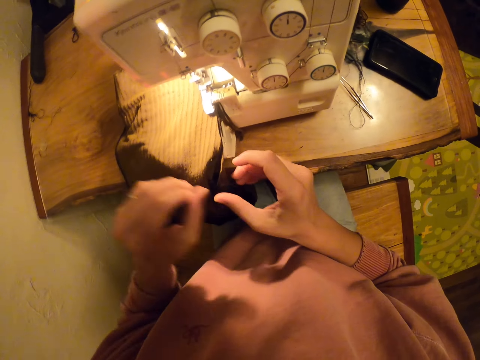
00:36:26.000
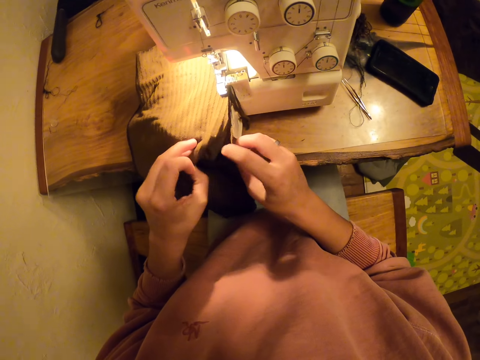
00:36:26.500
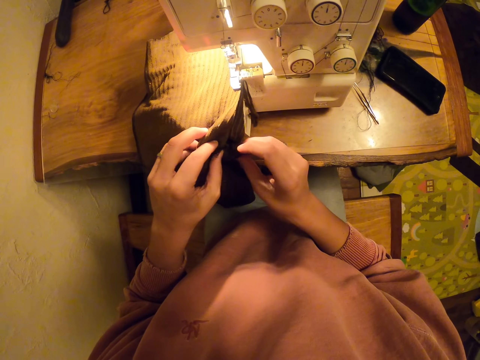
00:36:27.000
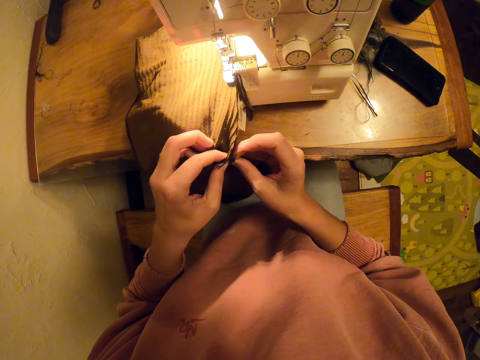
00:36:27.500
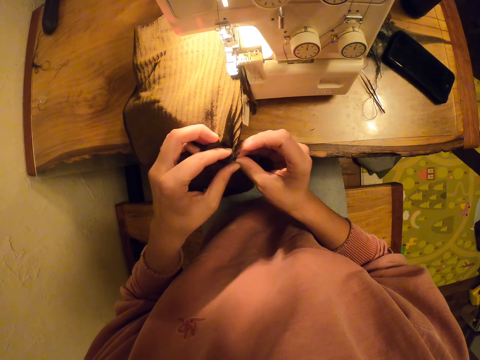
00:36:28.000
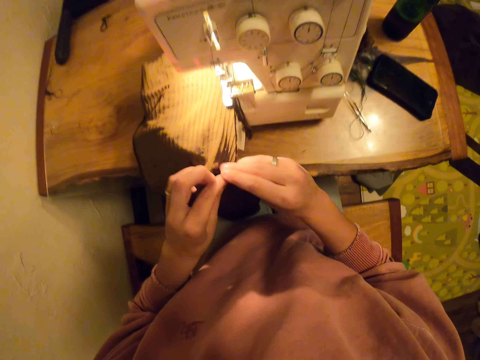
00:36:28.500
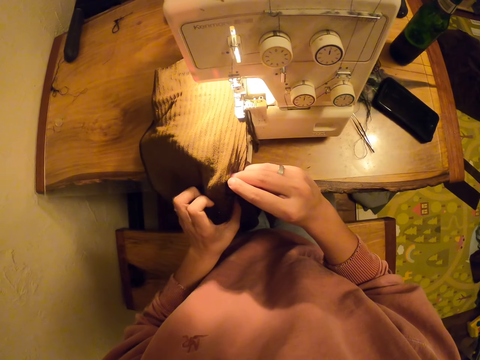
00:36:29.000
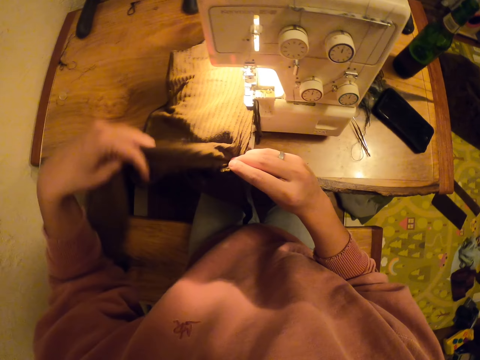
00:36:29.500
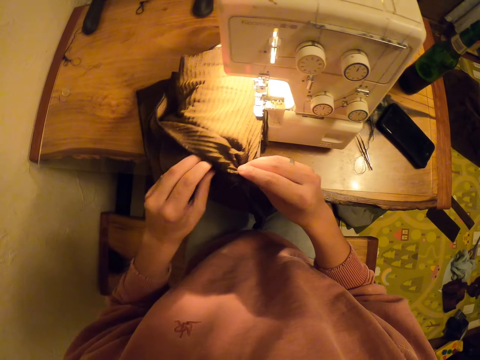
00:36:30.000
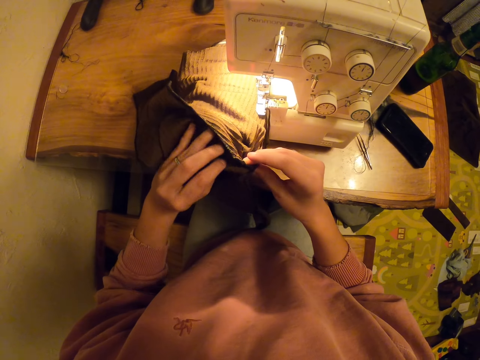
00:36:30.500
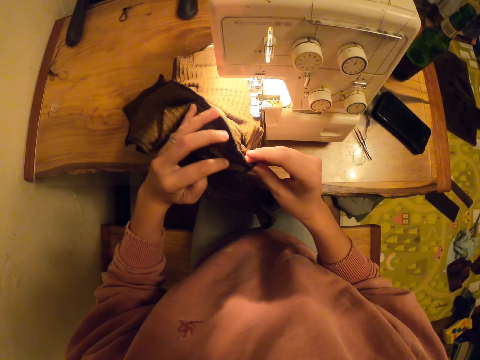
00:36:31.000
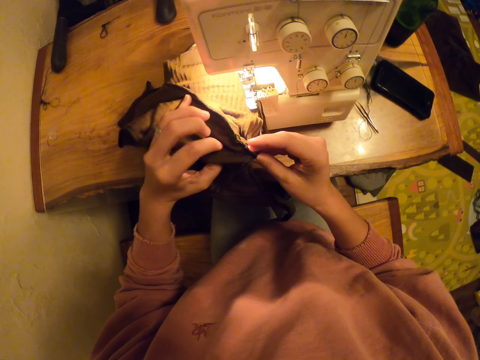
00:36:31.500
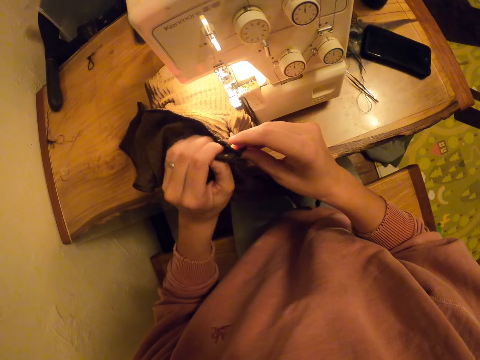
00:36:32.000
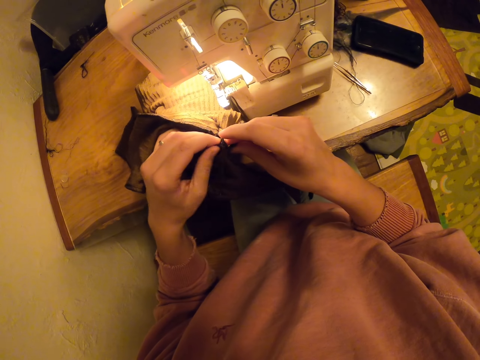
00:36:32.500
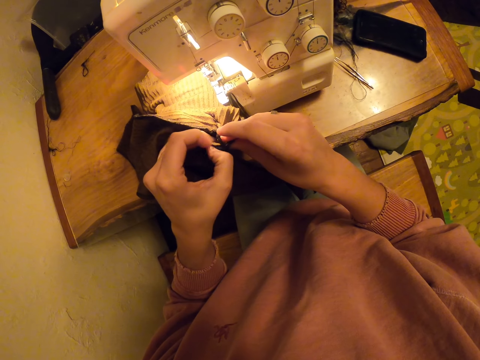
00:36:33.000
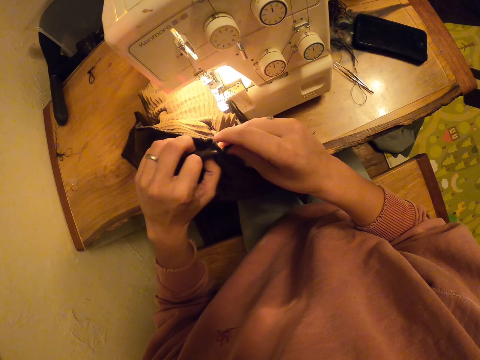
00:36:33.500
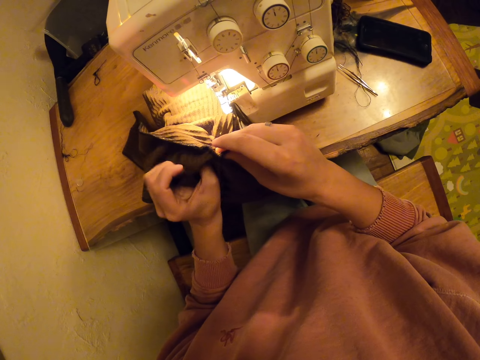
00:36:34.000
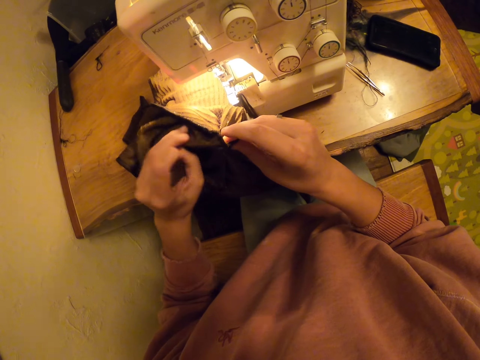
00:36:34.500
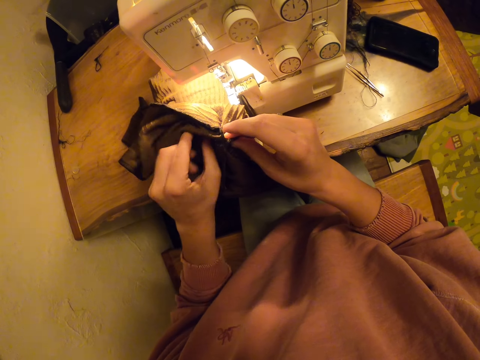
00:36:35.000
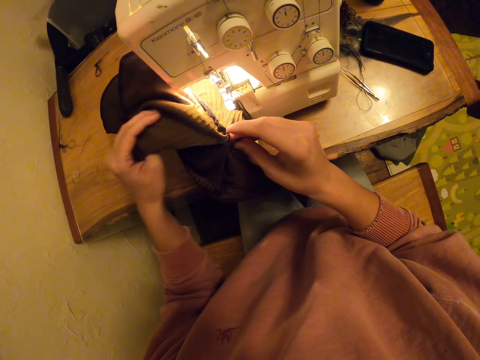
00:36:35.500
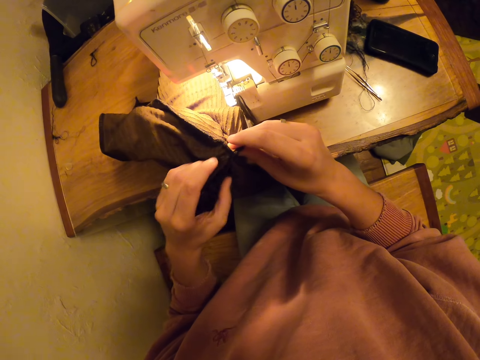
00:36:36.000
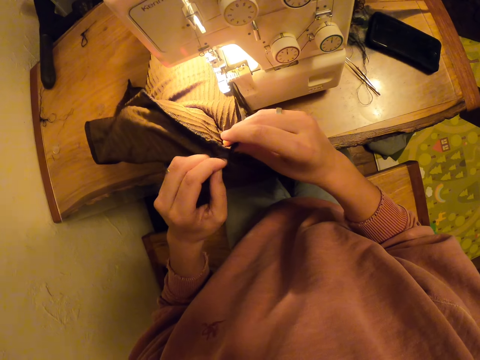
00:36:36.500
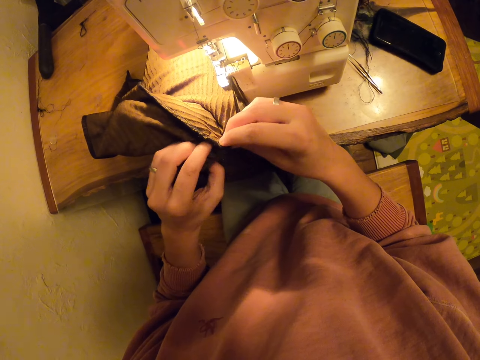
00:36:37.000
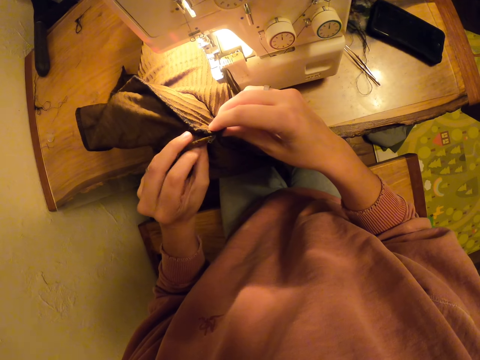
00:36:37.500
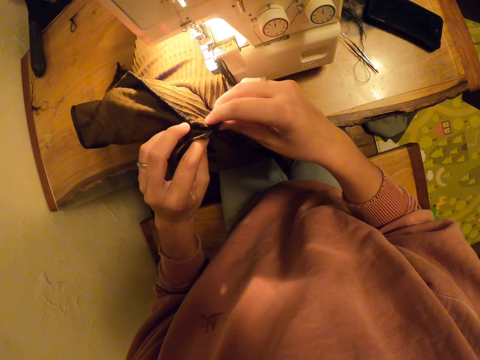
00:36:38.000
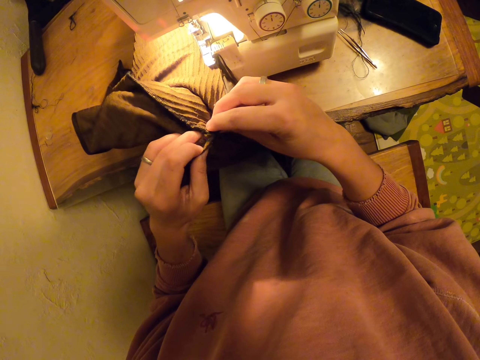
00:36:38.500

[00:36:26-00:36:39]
The camera wearer puts the pieces of cloth together.

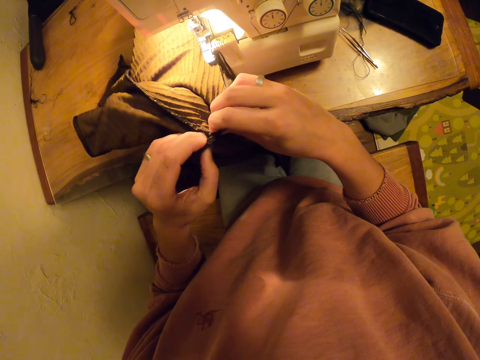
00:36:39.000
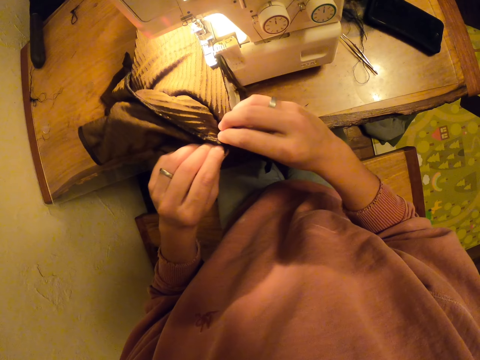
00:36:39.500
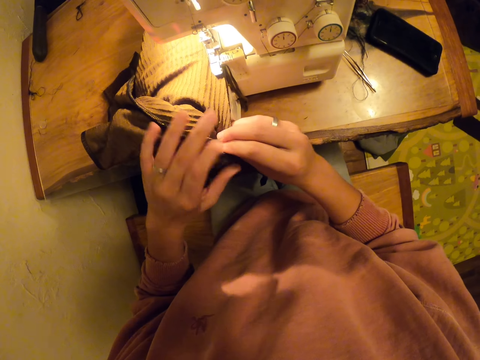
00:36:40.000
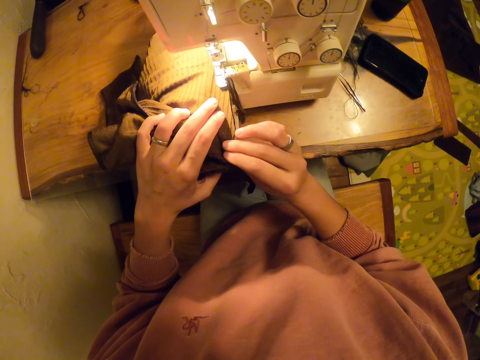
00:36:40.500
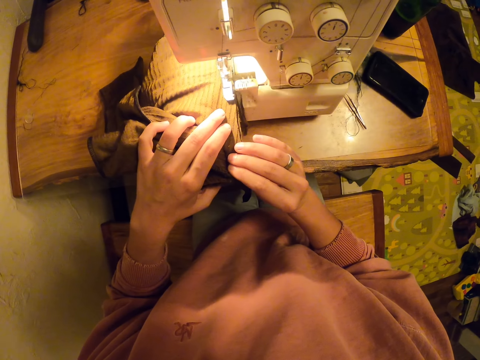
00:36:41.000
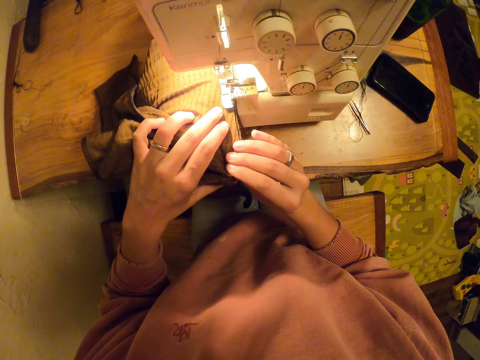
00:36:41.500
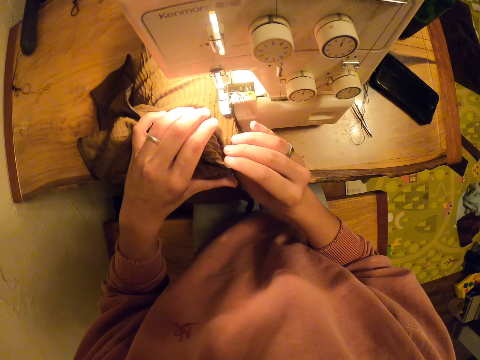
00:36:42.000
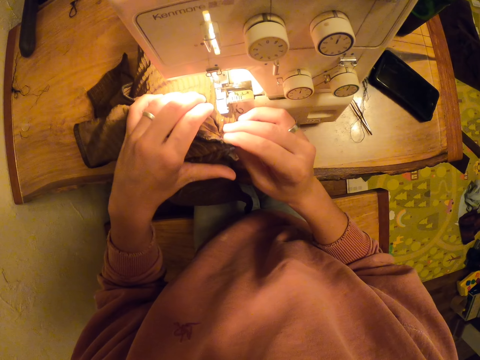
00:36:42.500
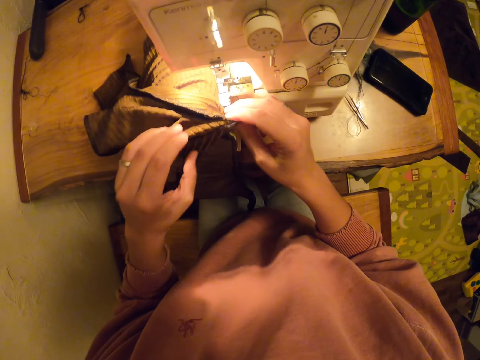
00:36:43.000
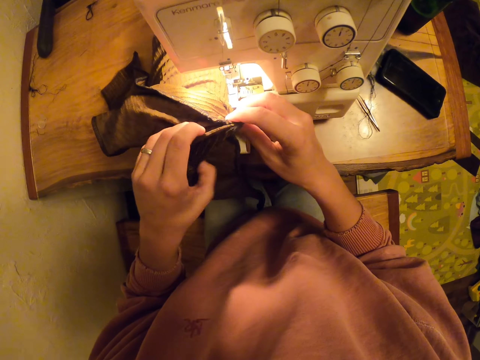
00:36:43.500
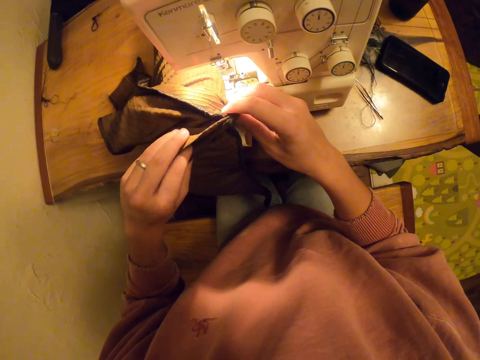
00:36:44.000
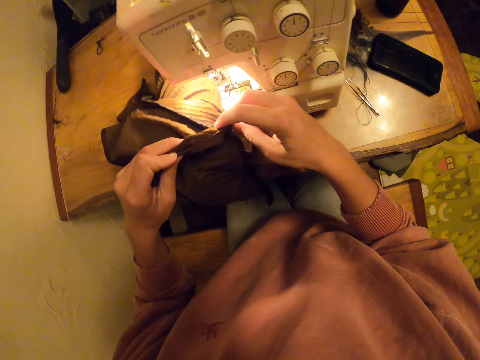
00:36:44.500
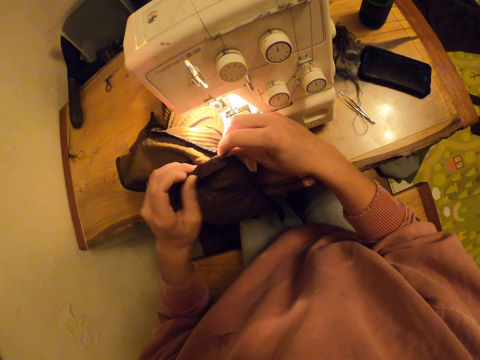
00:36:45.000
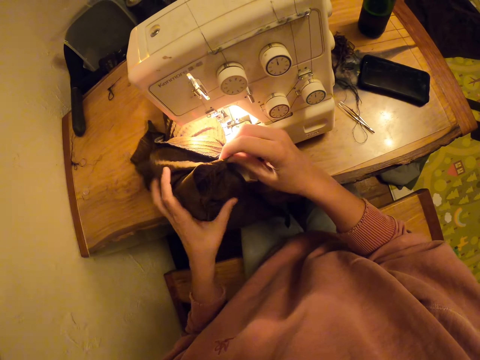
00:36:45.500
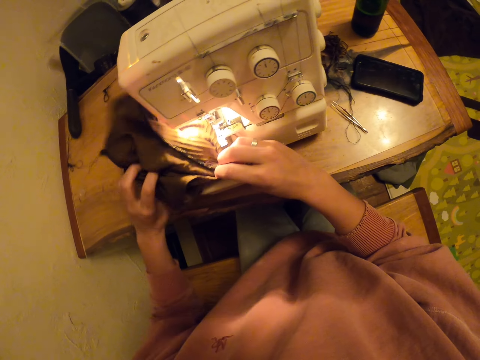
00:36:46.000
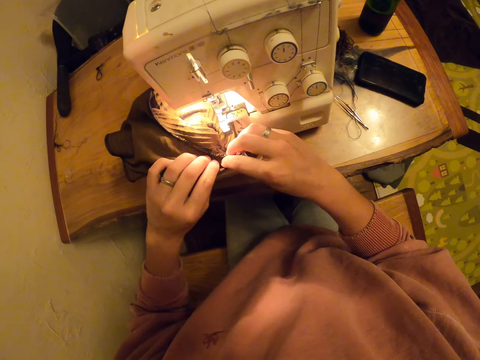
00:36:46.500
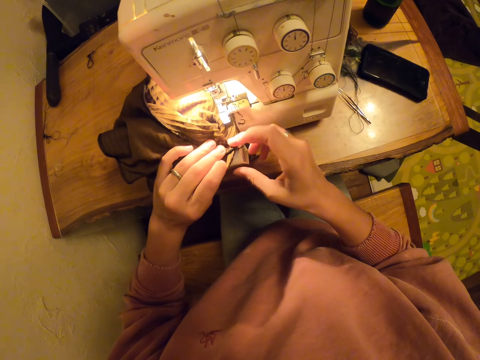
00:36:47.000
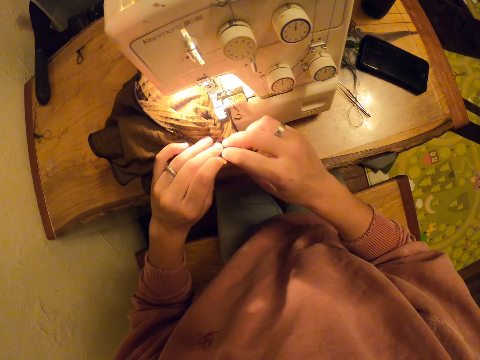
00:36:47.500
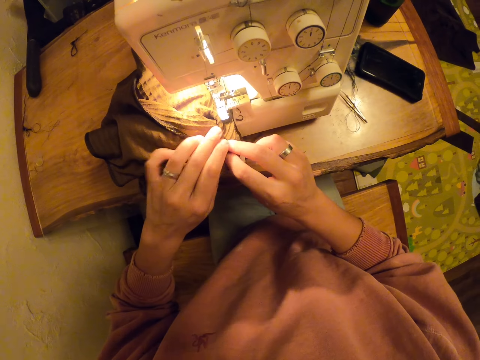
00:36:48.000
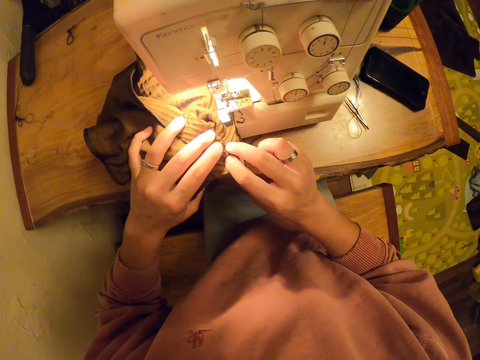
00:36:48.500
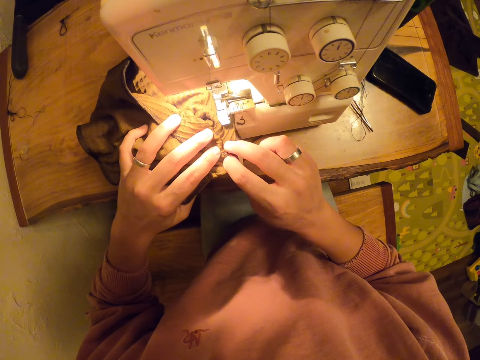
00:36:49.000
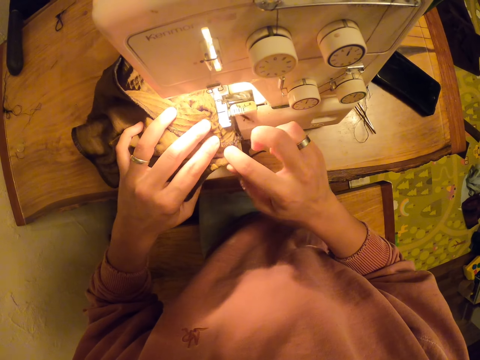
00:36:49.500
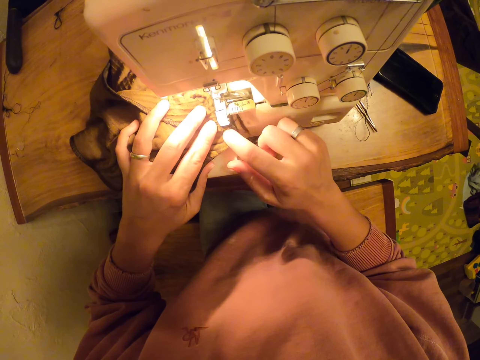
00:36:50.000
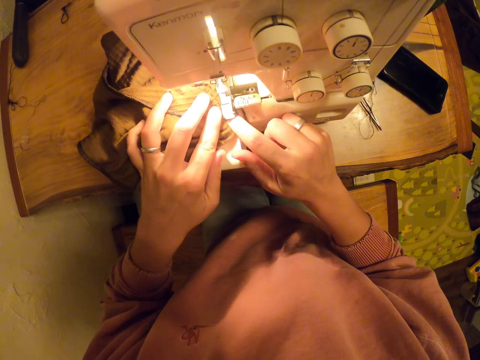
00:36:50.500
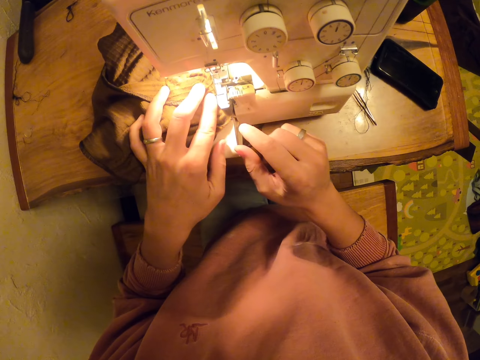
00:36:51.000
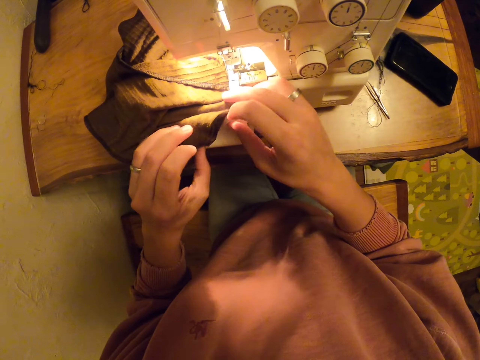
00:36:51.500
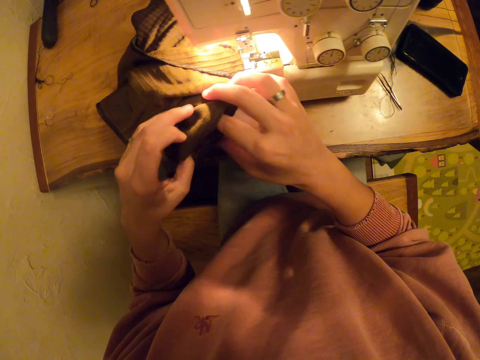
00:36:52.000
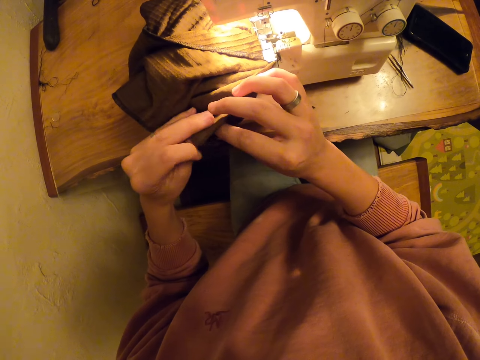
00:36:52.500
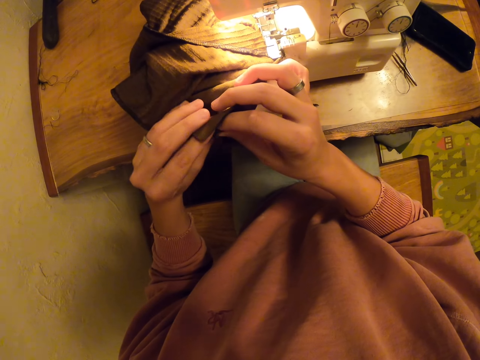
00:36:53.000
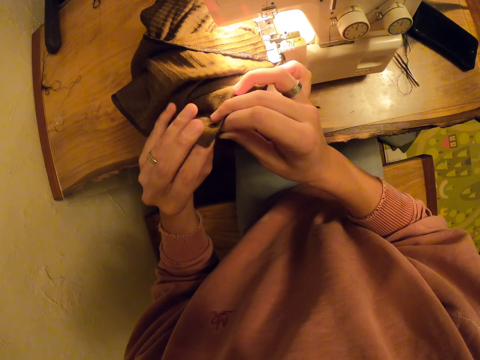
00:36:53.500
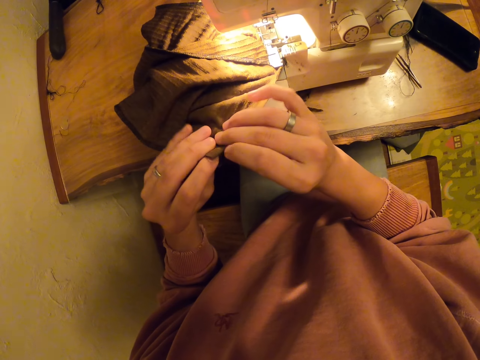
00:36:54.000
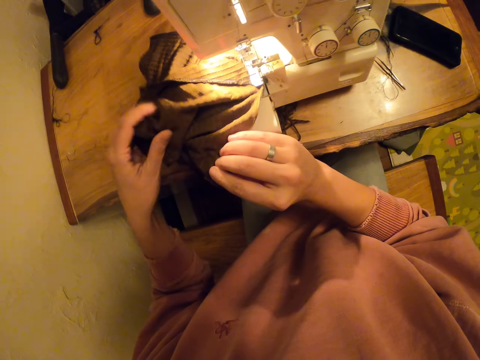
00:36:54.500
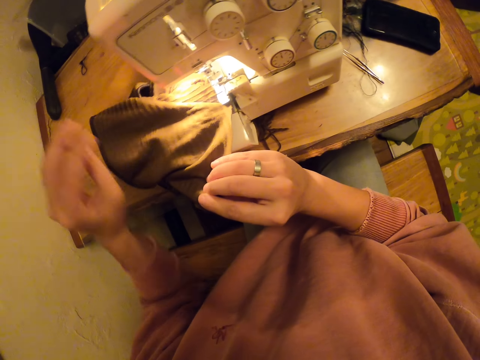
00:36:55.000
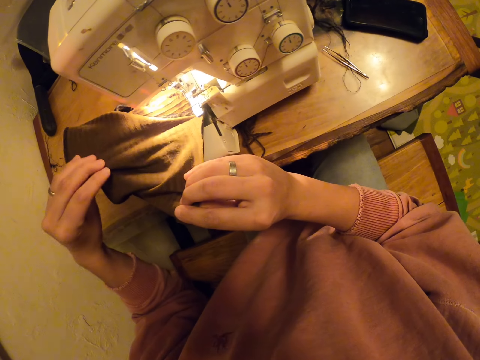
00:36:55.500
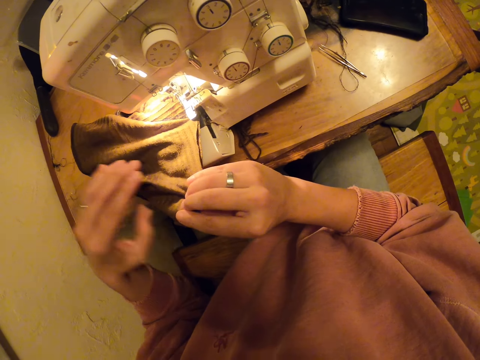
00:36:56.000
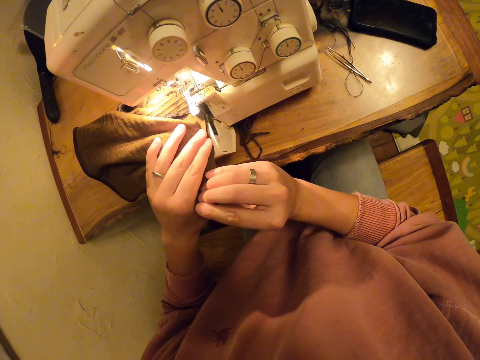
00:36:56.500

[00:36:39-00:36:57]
The camera wearer stitches the piece of cloth with the machine.
